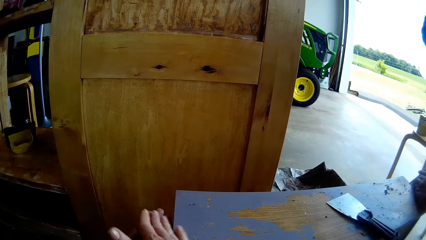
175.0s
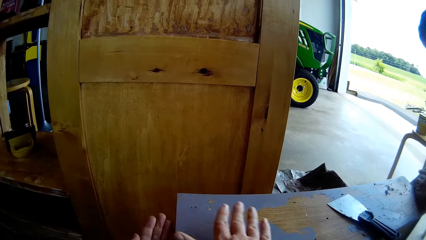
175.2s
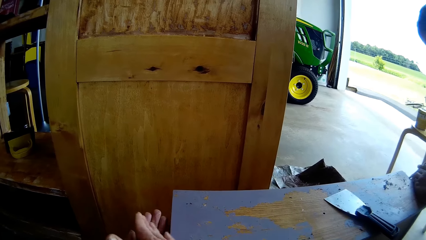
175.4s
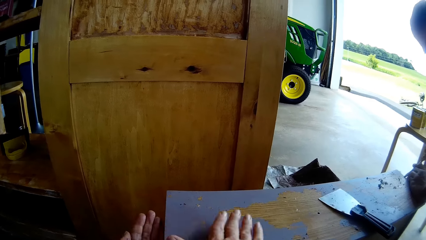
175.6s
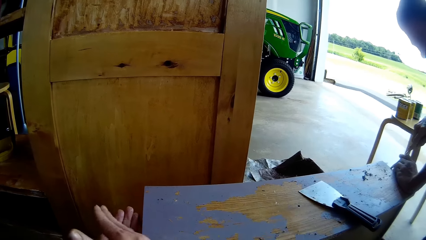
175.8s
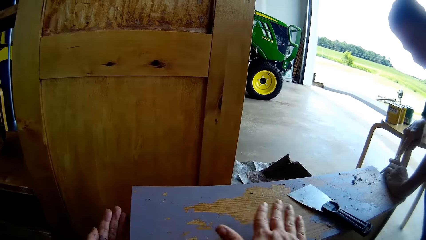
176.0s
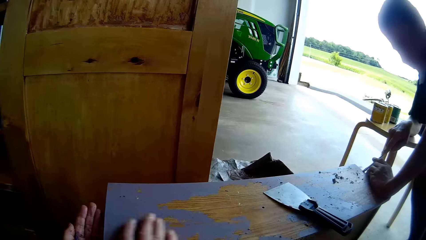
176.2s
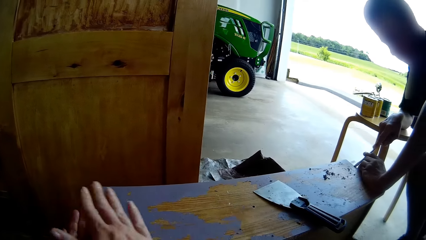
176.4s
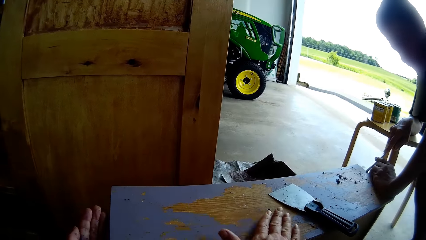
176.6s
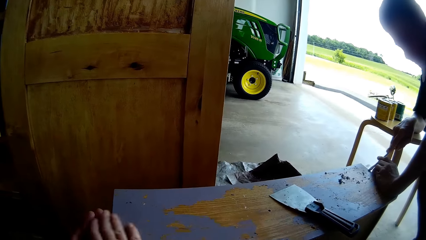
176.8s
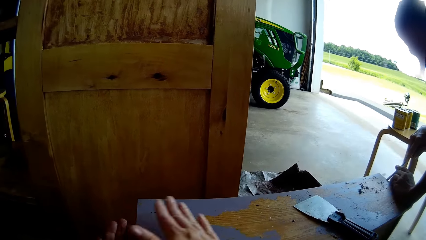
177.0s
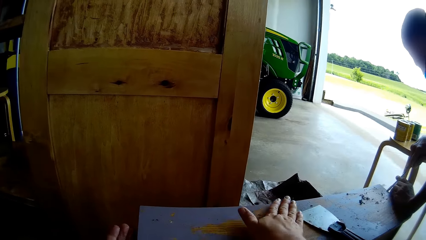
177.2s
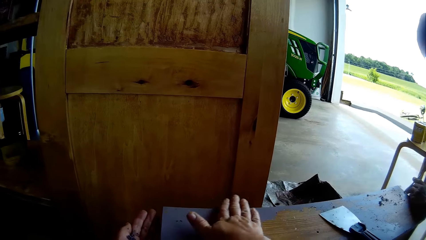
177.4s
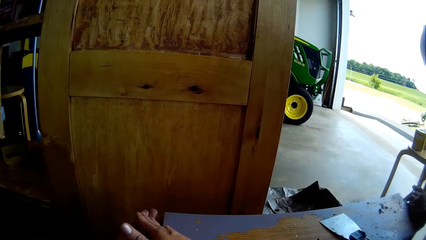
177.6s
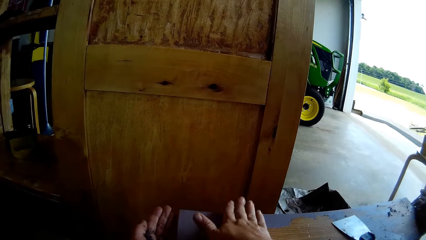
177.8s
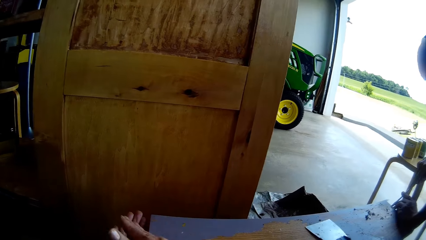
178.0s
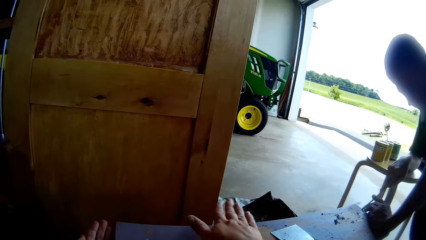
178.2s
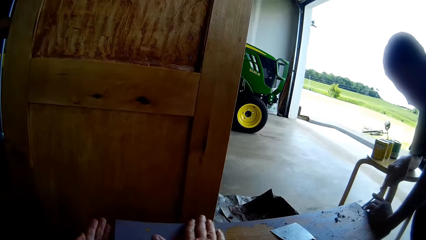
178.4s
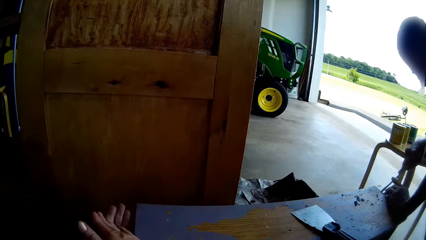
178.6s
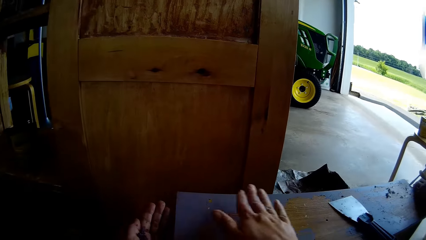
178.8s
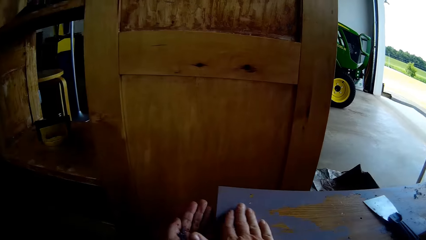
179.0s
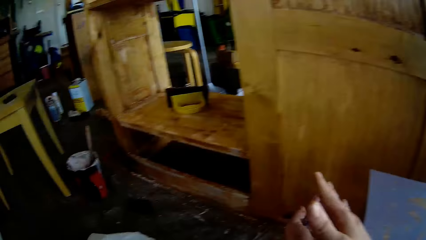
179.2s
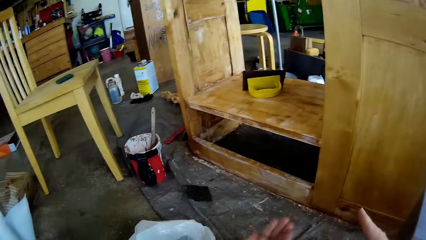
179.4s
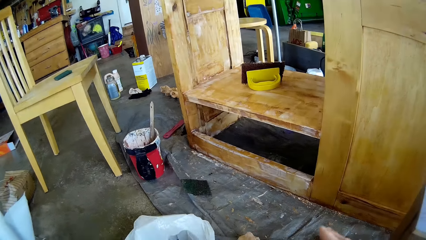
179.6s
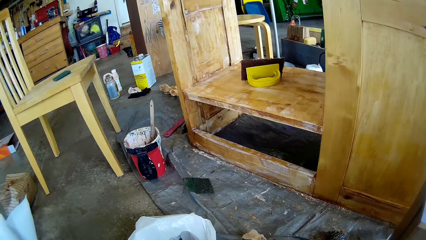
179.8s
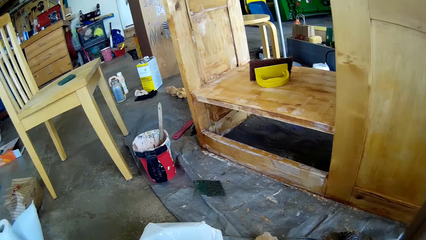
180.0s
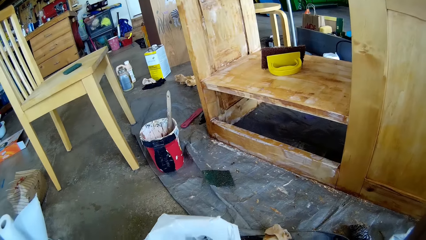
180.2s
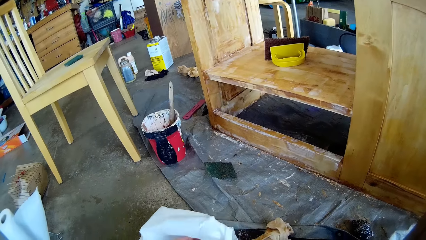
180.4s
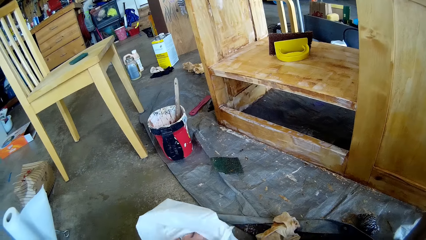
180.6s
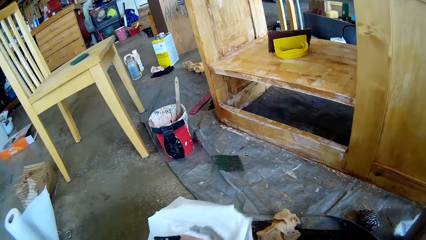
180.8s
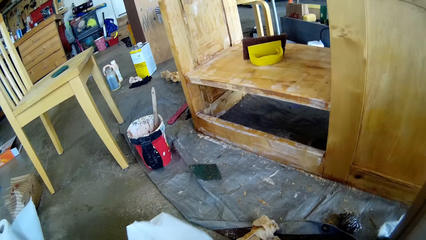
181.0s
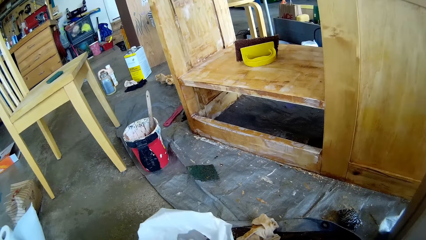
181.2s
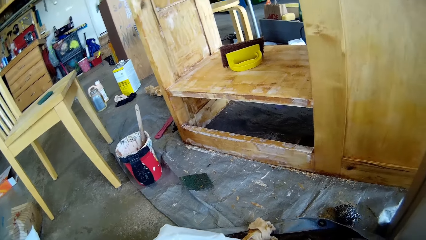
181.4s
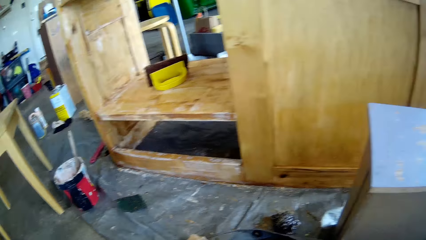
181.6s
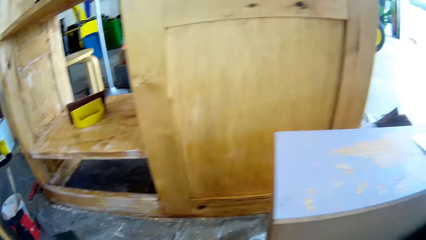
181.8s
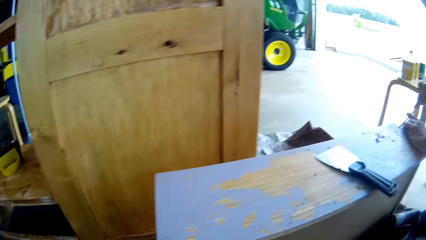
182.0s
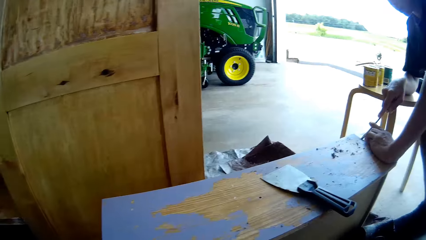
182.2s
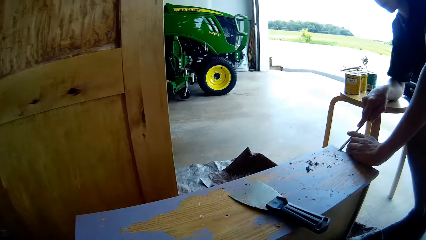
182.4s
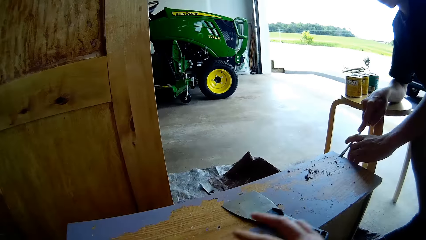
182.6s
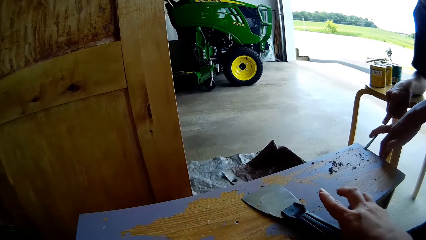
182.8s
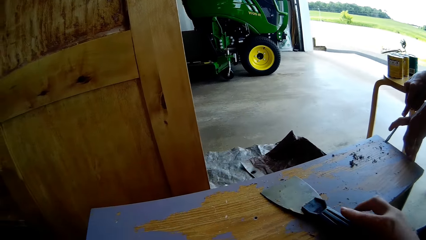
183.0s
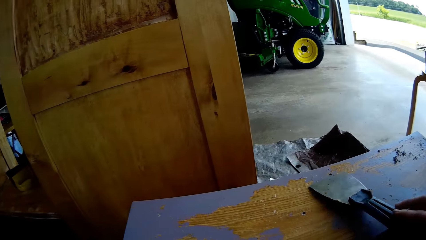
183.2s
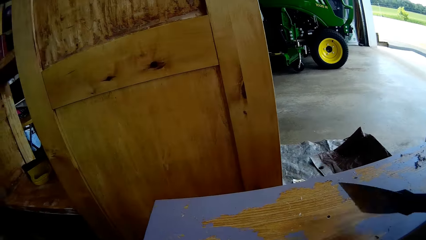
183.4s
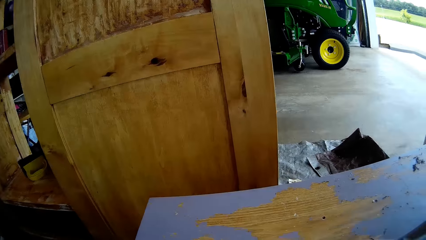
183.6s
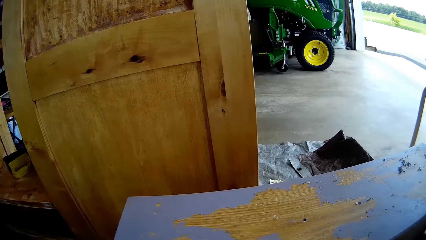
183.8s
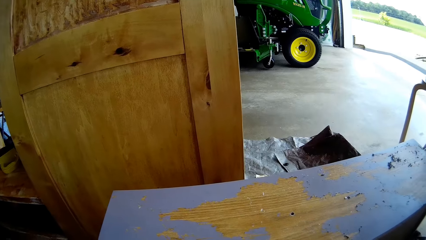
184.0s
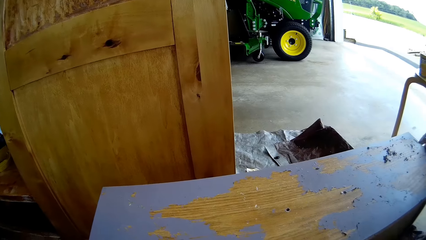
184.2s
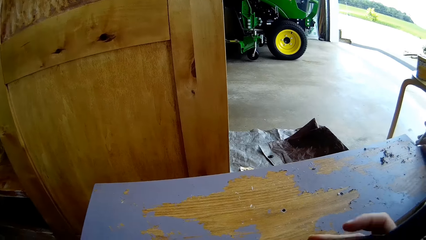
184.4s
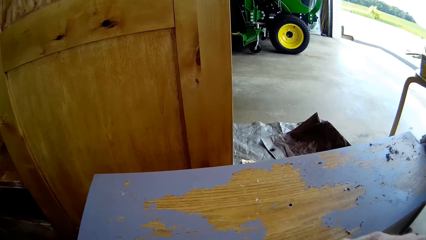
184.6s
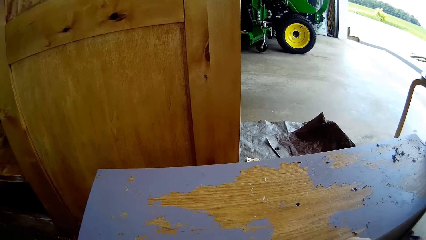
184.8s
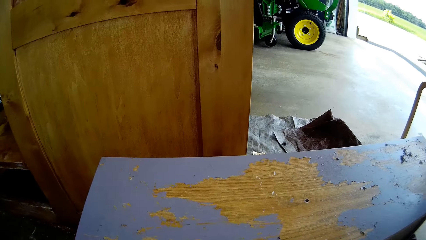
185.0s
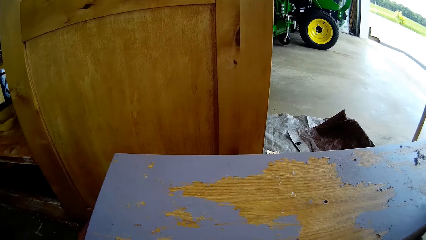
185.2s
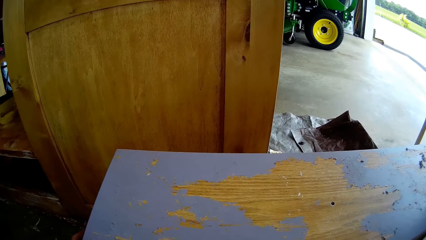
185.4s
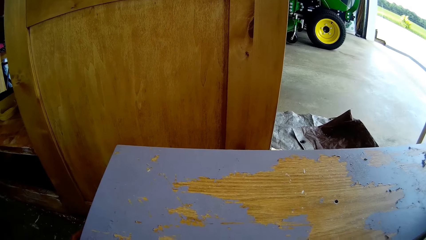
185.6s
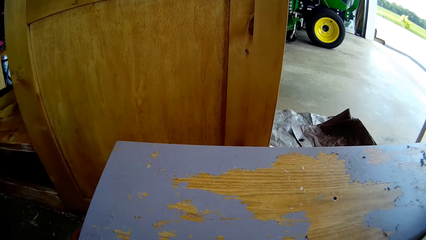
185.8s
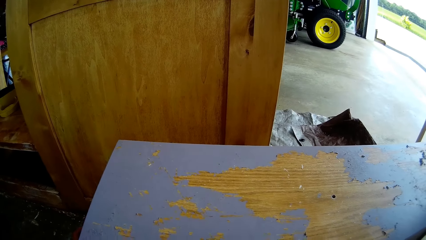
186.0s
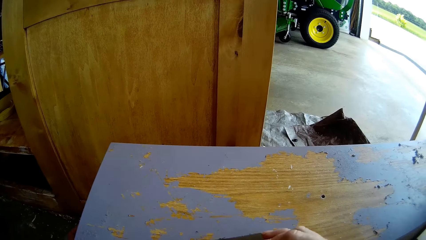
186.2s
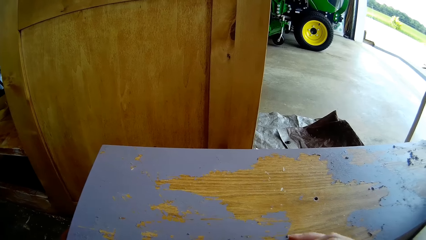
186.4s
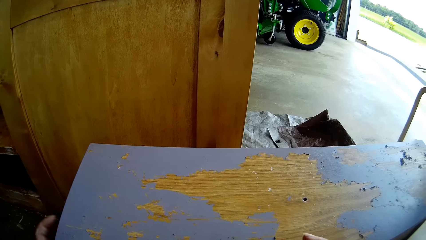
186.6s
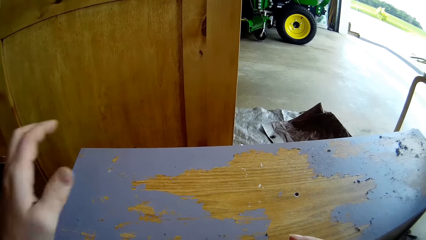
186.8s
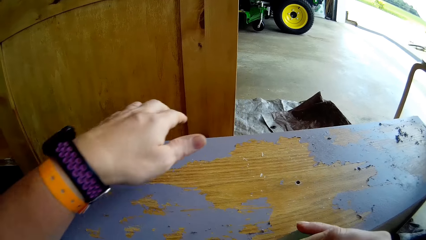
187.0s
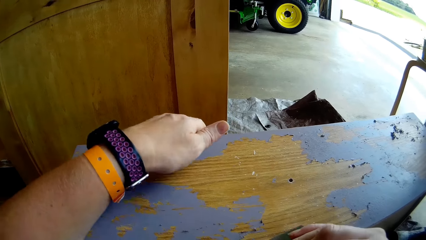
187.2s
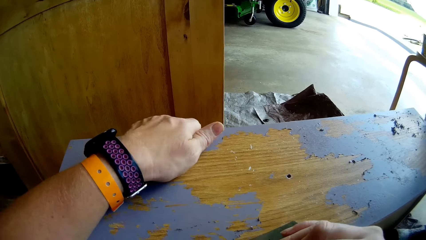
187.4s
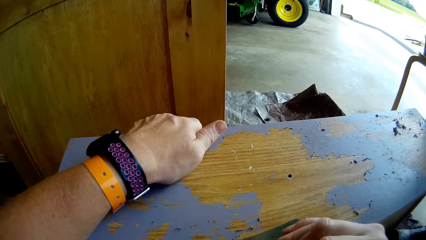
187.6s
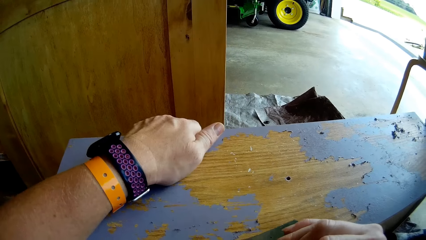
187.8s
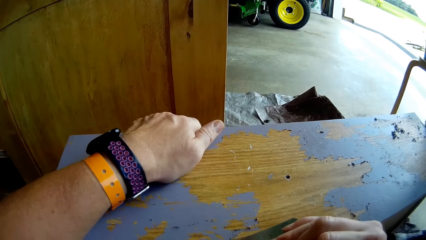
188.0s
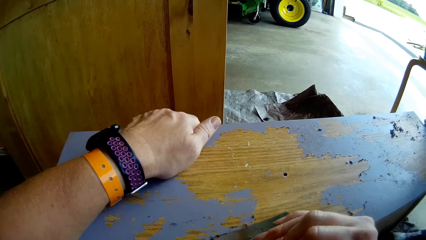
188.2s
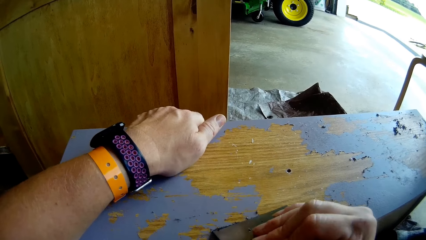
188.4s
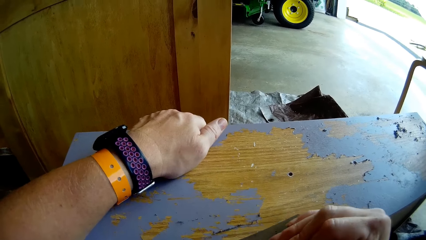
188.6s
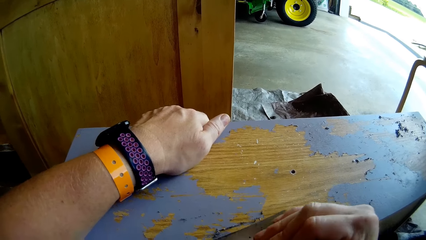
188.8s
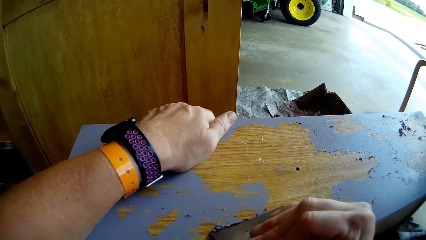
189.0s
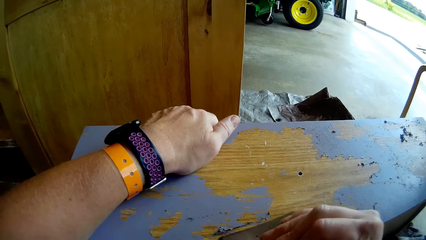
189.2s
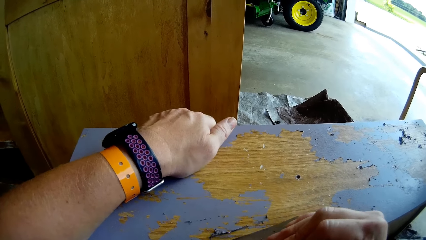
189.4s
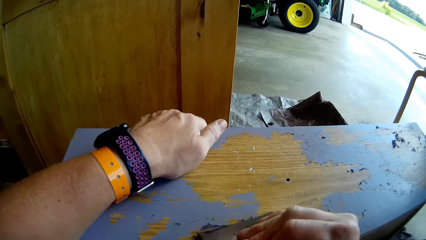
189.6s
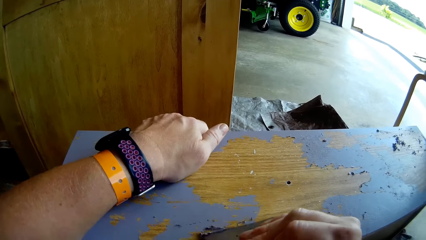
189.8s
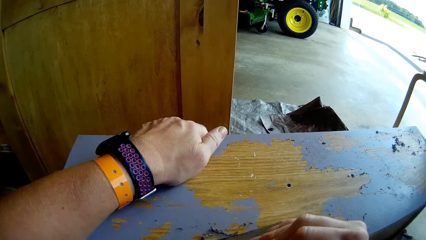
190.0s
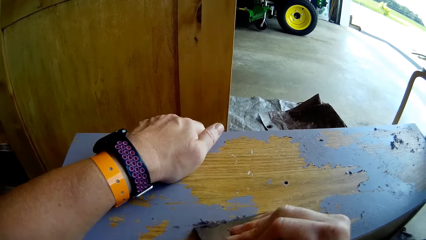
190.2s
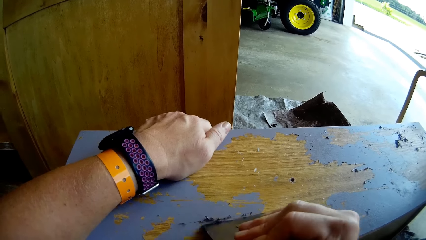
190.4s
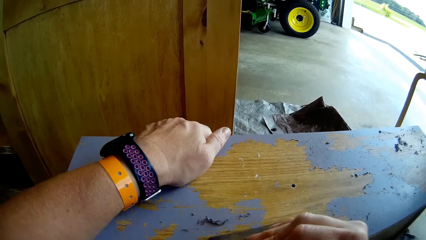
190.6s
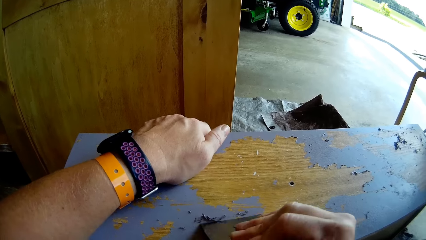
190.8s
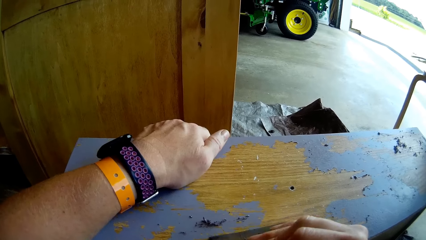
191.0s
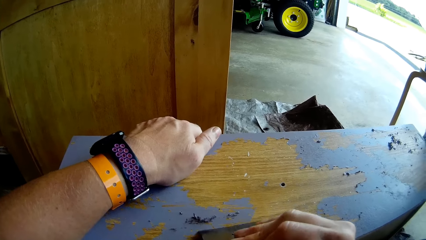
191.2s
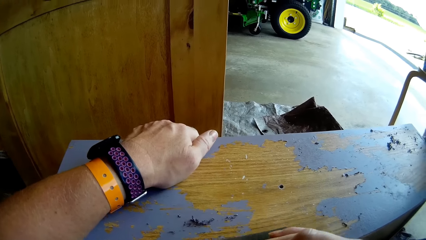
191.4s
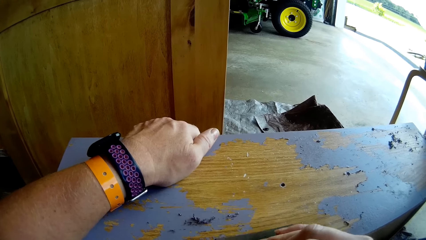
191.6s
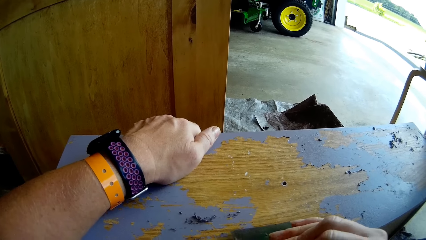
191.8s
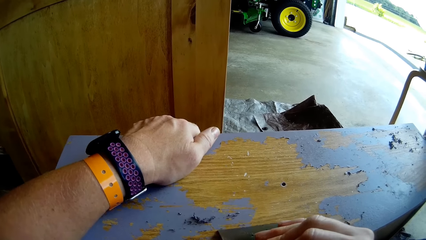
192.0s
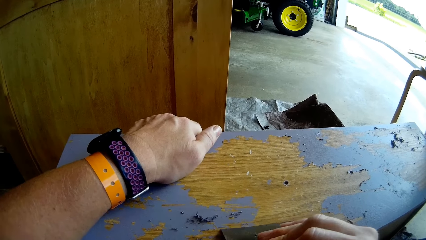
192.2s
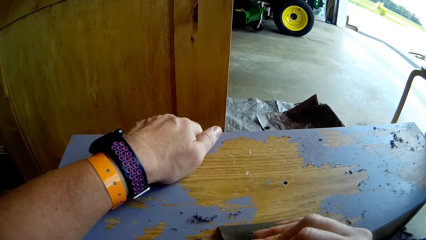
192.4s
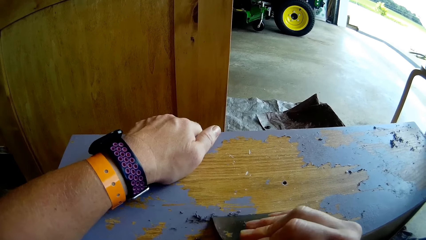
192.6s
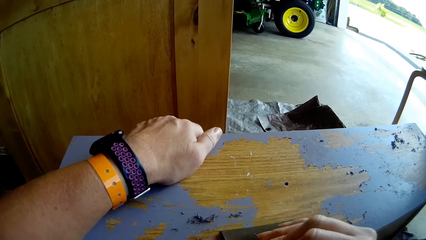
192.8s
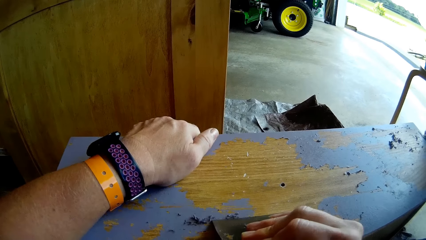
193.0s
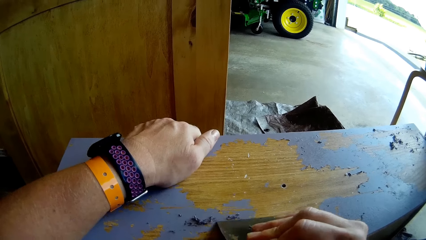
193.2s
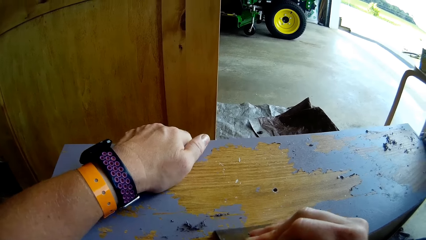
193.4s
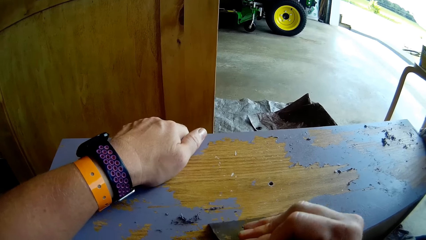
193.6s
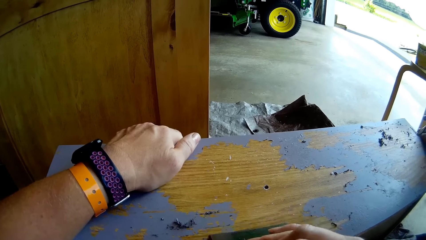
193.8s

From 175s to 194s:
A man scrapes paint from the table with a screwdriver. The camera wearer drops paint in a paper bin or nylon bag on the floor. They clap hands. They pick up a putty knife on the table. They scrape paint from the table with the knife. They hold the table. They scrape wood off the table with the man's help.
